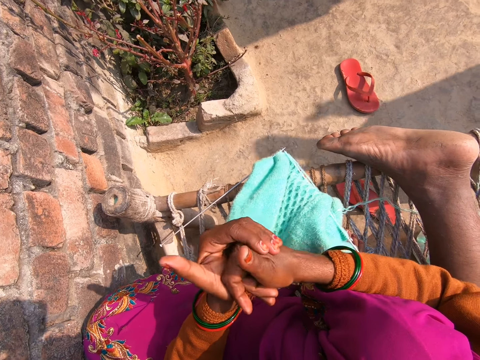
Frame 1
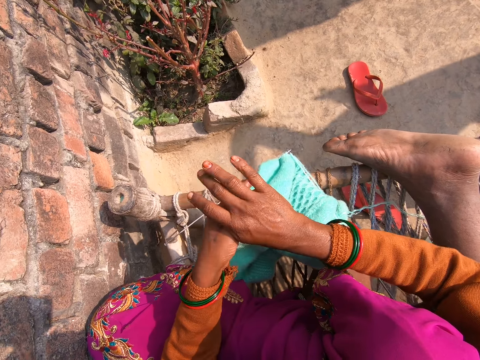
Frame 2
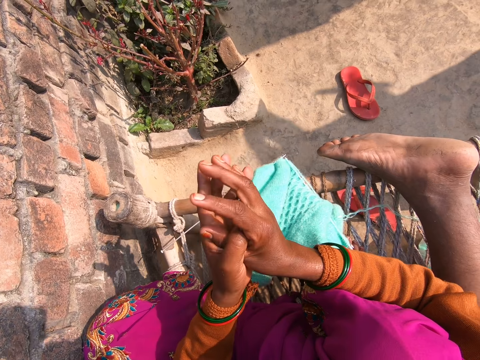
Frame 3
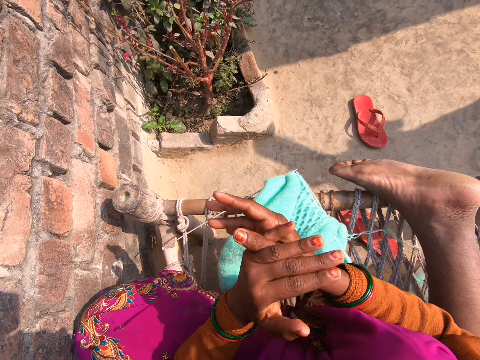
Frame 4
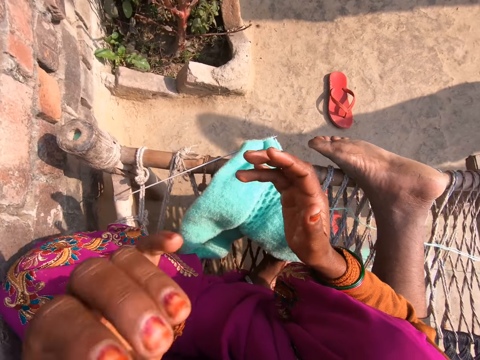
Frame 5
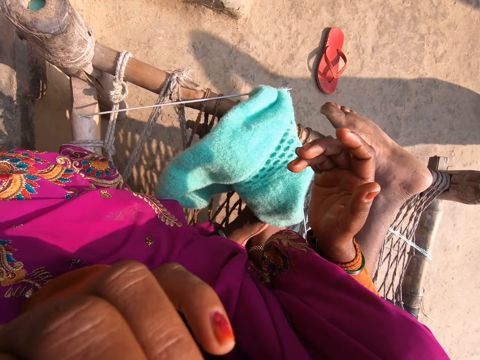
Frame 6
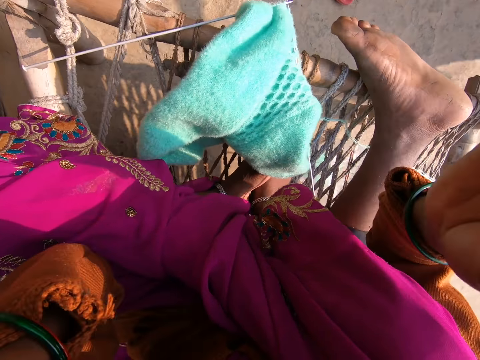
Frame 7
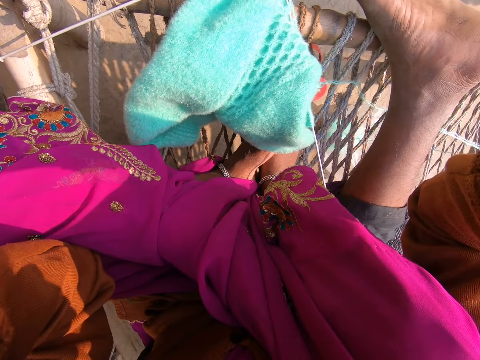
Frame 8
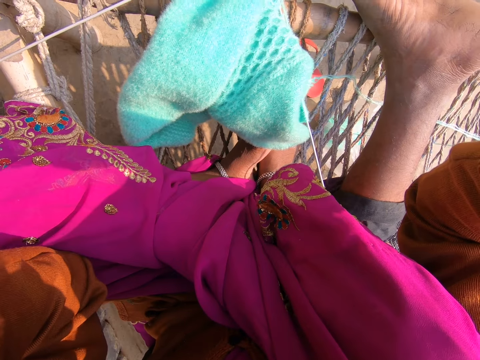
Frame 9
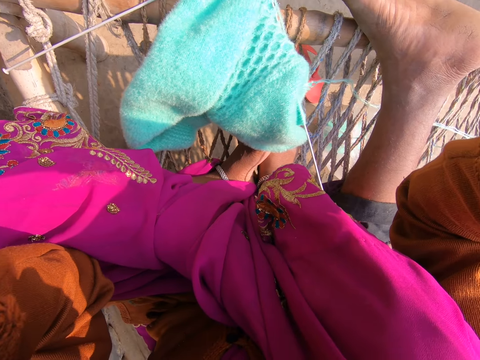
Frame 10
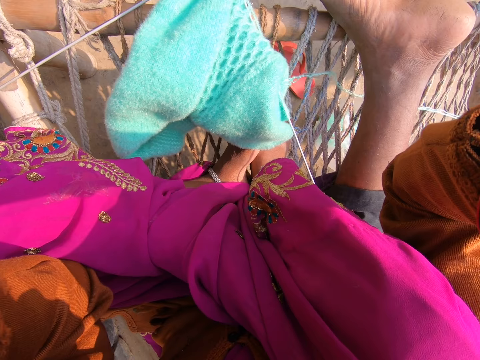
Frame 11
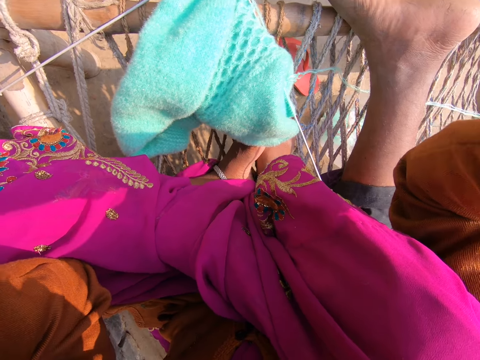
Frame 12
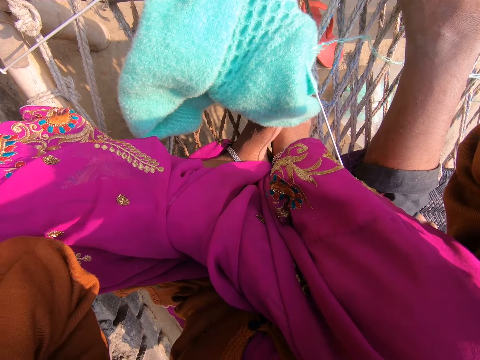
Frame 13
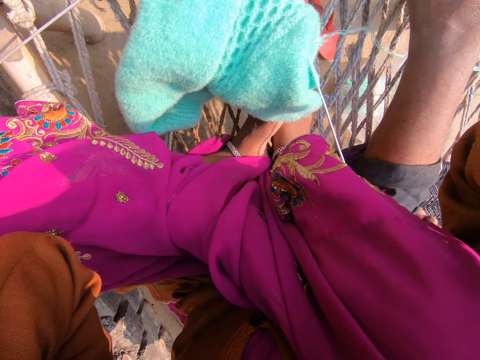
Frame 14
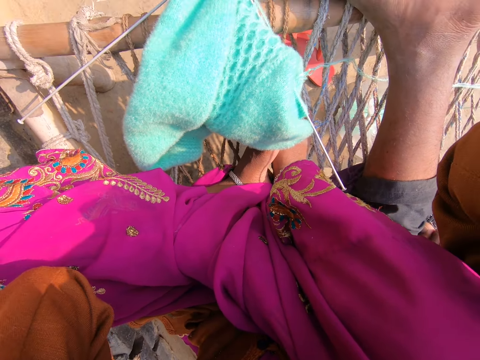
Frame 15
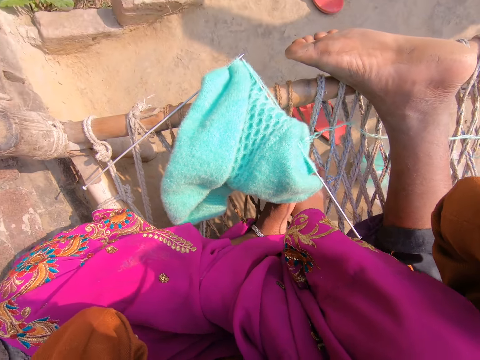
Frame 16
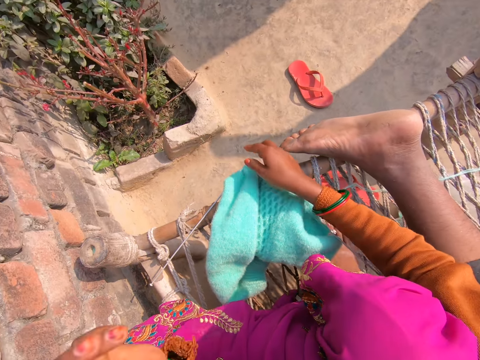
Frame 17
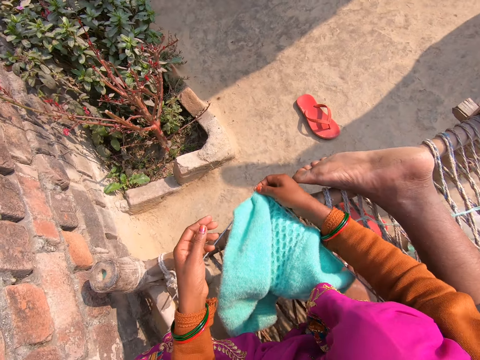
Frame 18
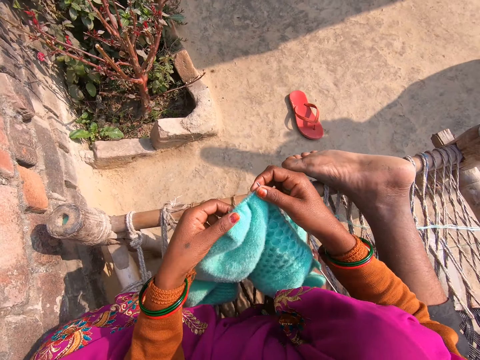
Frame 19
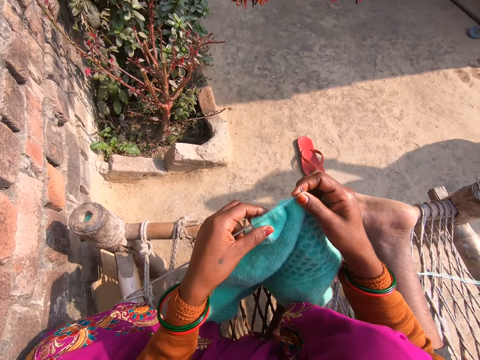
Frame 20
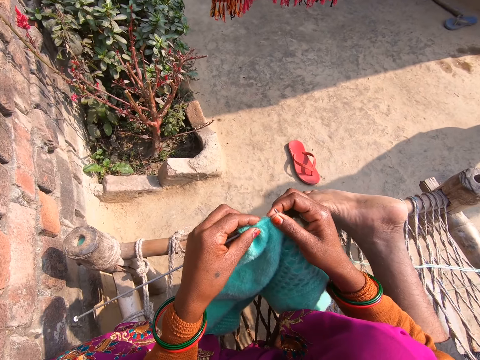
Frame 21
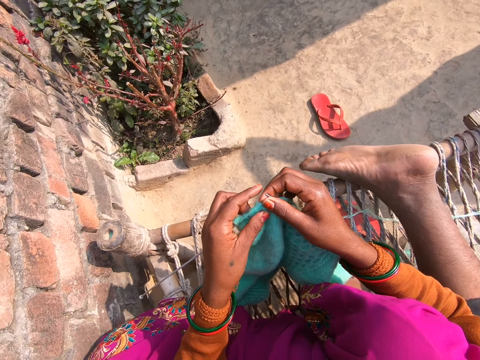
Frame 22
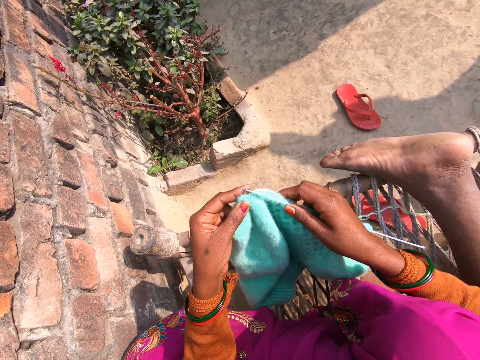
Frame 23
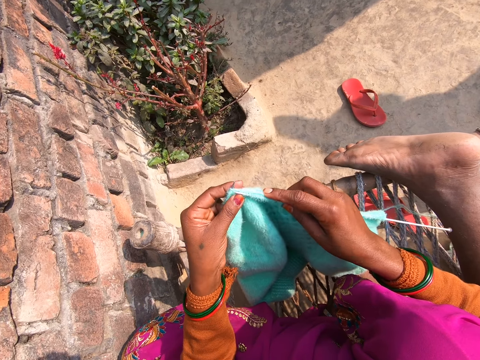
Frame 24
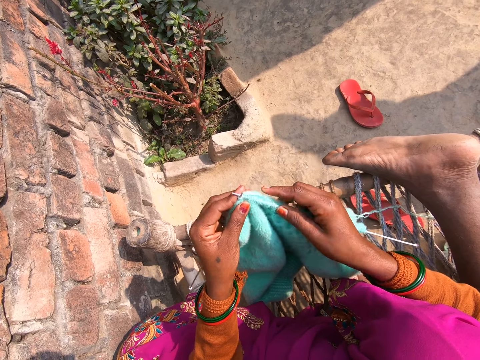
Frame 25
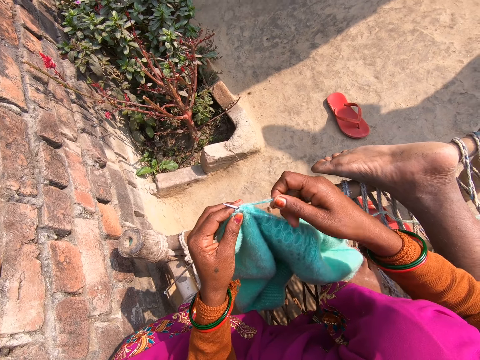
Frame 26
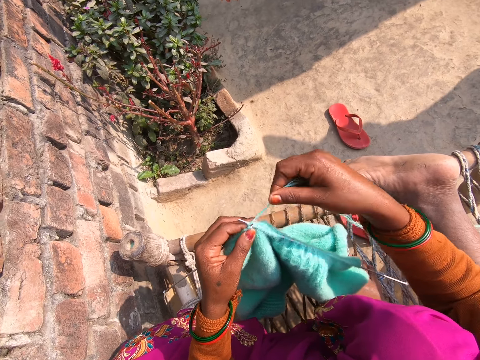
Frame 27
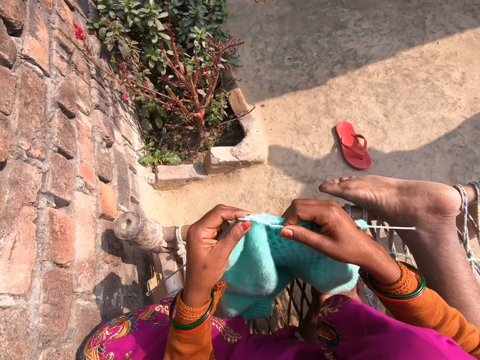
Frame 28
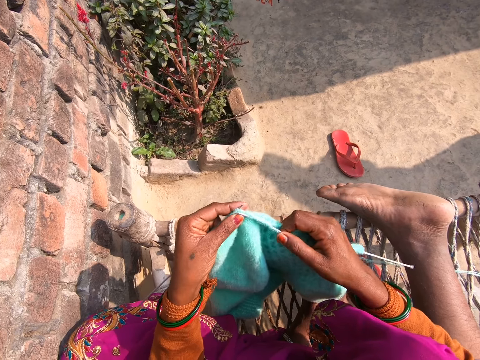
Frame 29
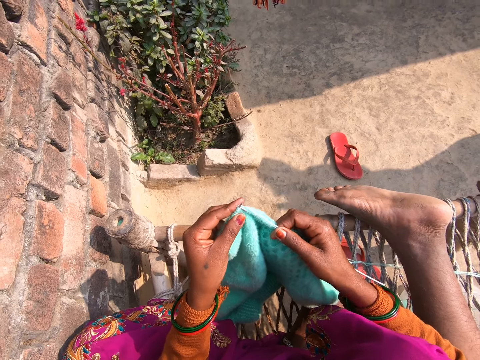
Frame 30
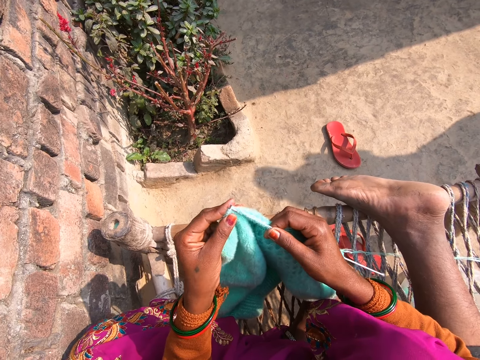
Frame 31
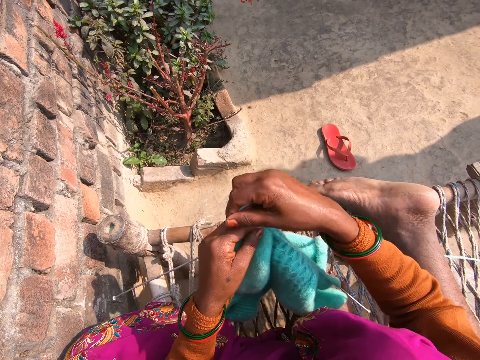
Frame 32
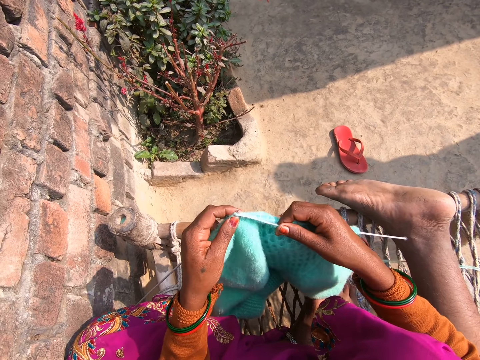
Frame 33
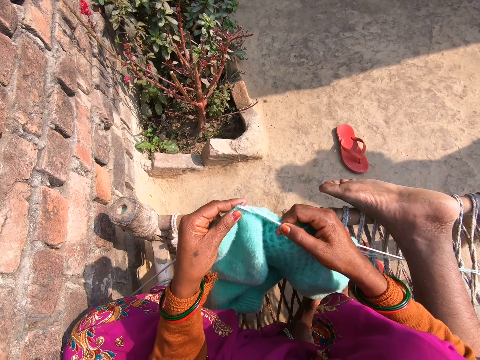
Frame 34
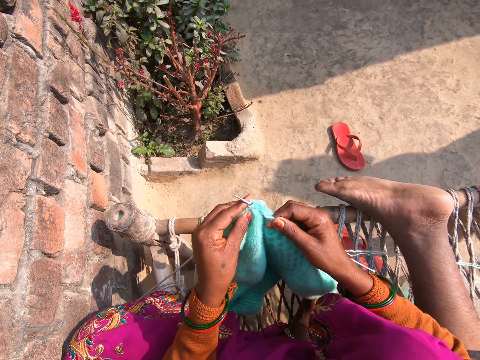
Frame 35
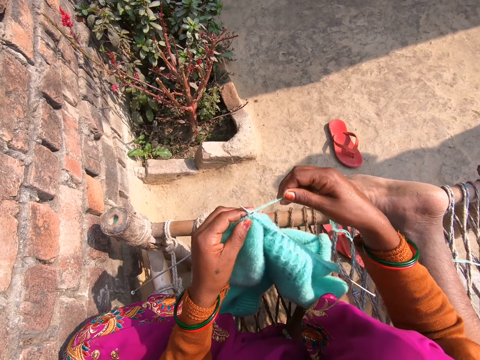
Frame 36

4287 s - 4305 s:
The camera wearer converses with a man. She cleans her nose with her left hand. She adjusts the camera. She picks up the fabric from the swing. She knits the fabric with wool and knitting pins.

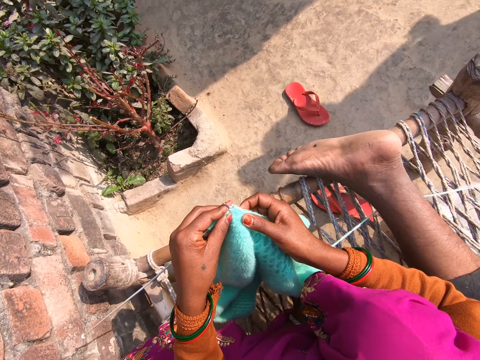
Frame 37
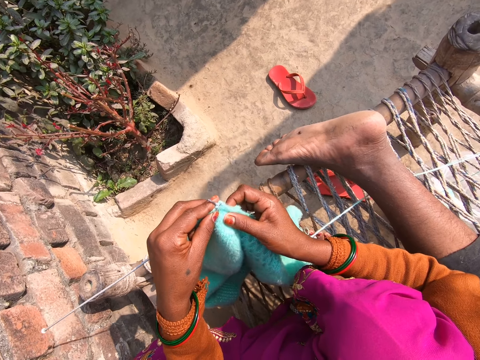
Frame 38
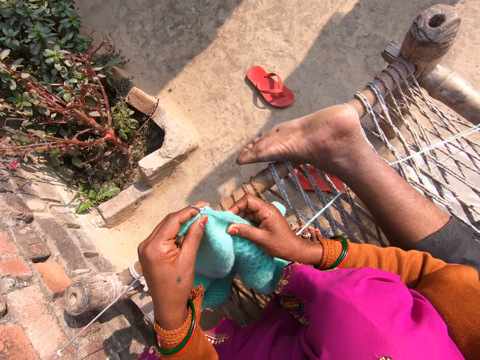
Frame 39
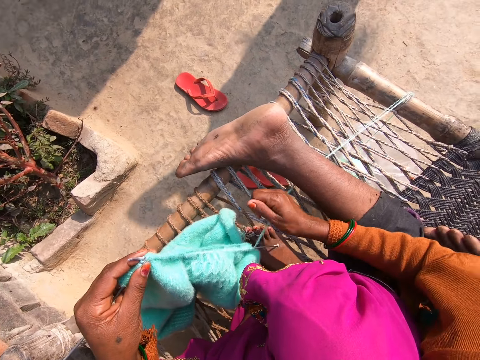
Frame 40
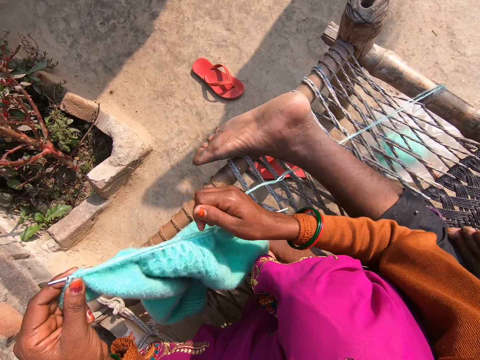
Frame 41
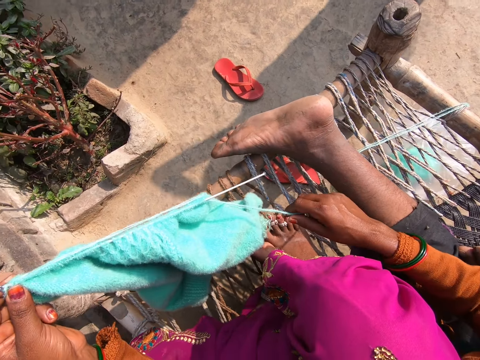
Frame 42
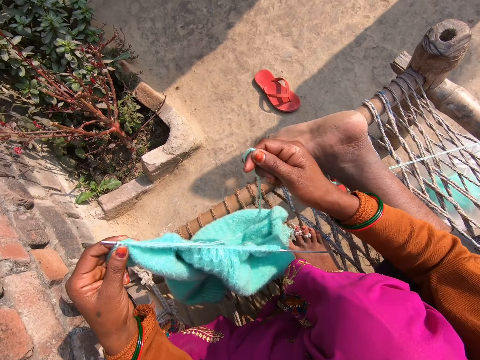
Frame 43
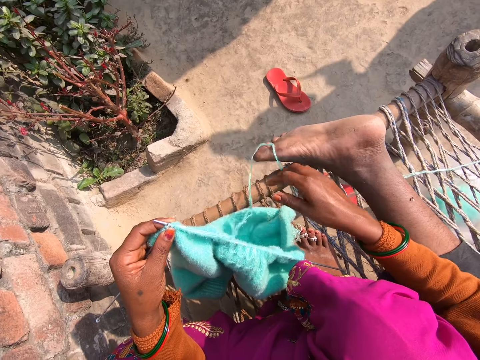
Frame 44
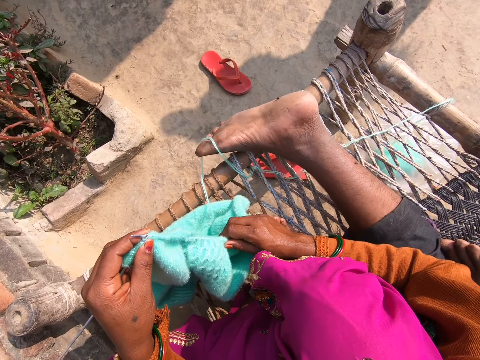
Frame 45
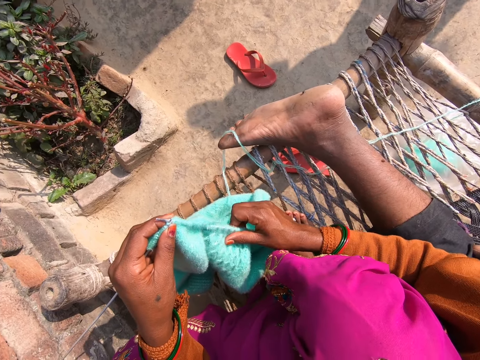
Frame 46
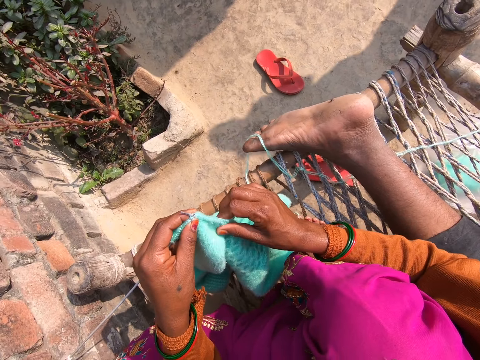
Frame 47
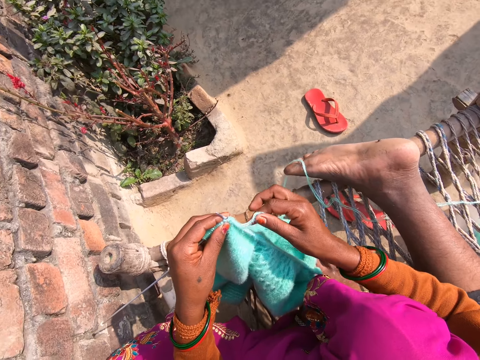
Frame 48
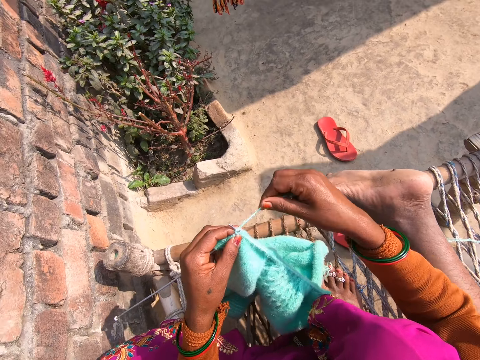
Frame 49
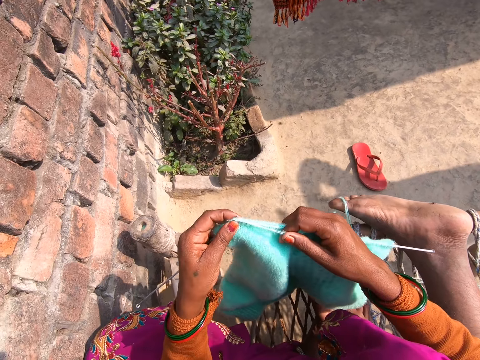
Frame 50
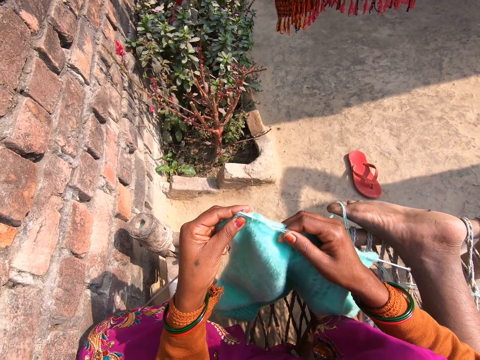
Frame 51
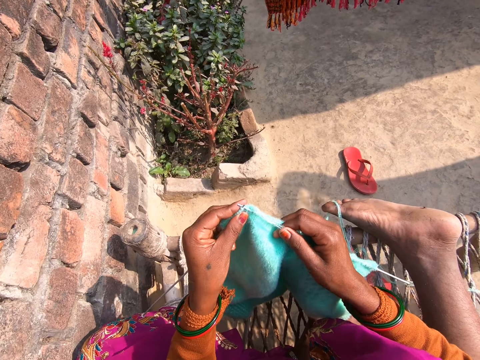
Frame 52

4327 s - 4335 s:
The camera wearer adjusts the wool. They adjust the knitted cloth. They knit the fabric with the wool and knitting pins.
